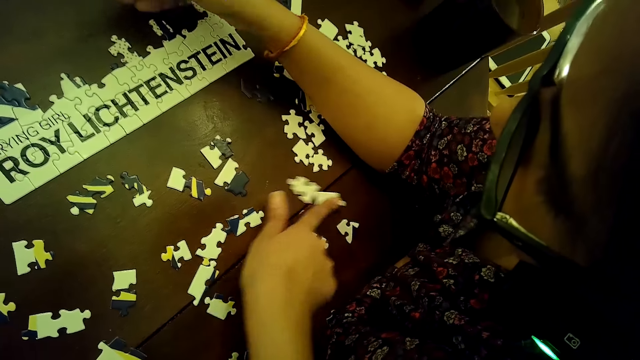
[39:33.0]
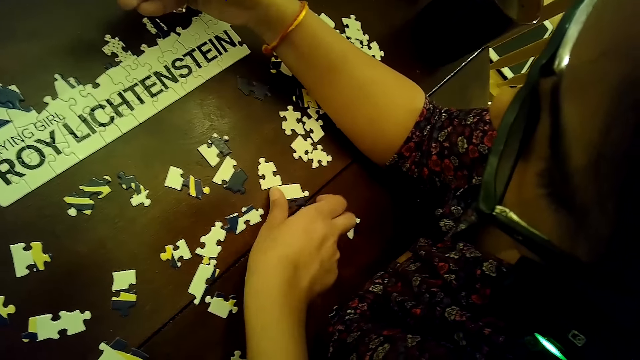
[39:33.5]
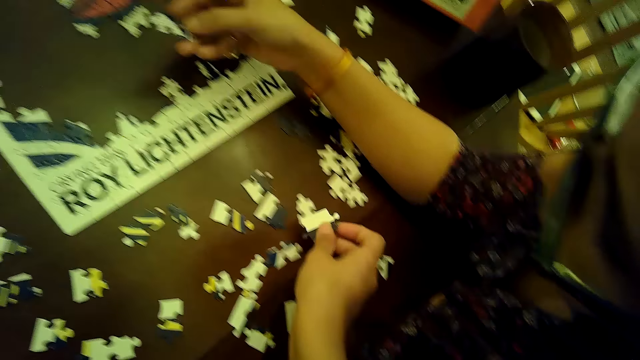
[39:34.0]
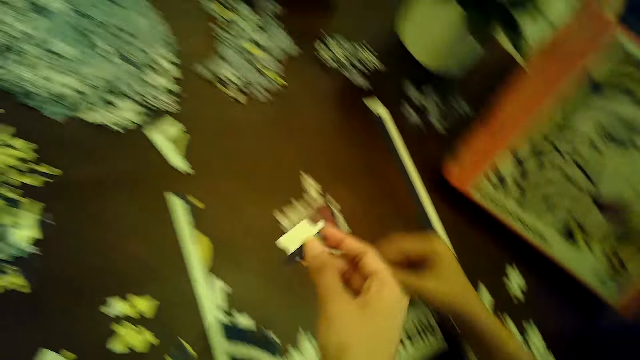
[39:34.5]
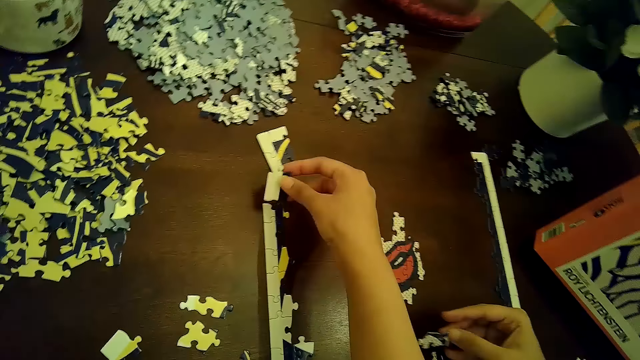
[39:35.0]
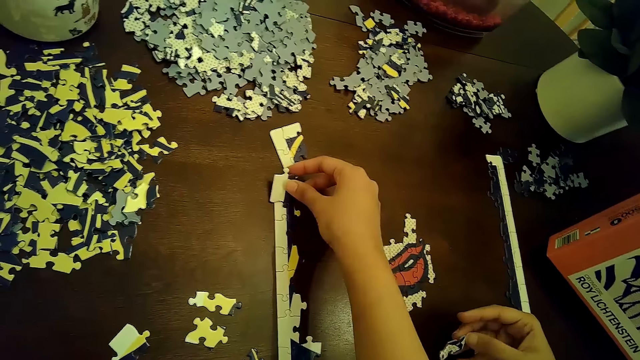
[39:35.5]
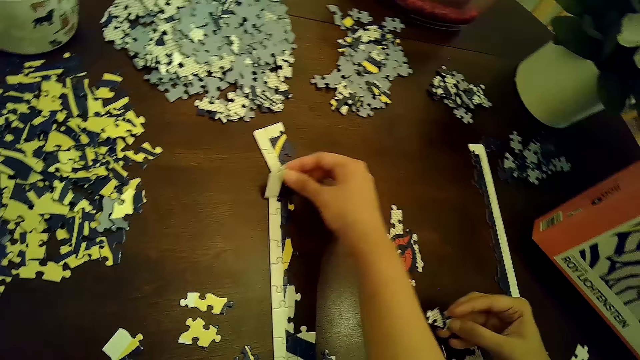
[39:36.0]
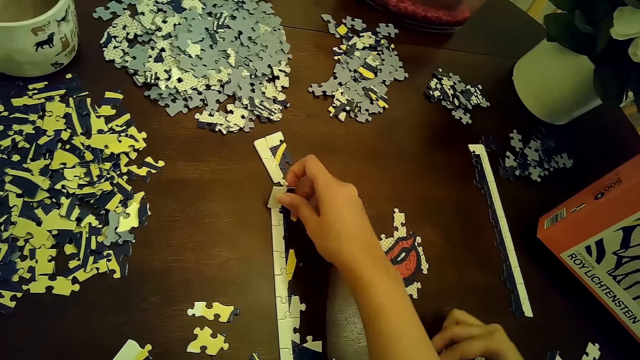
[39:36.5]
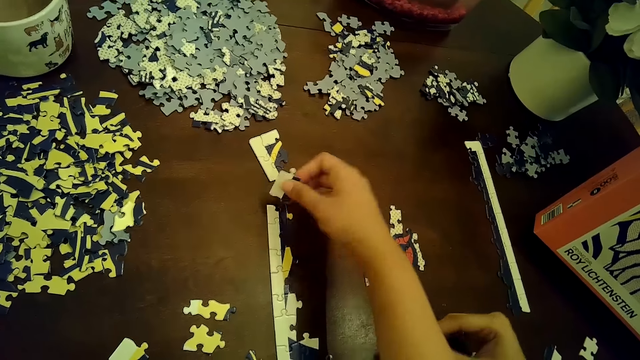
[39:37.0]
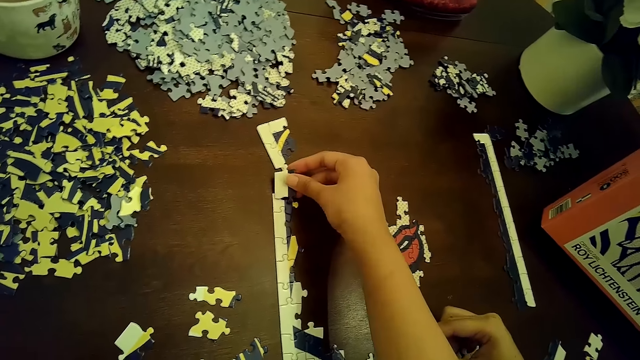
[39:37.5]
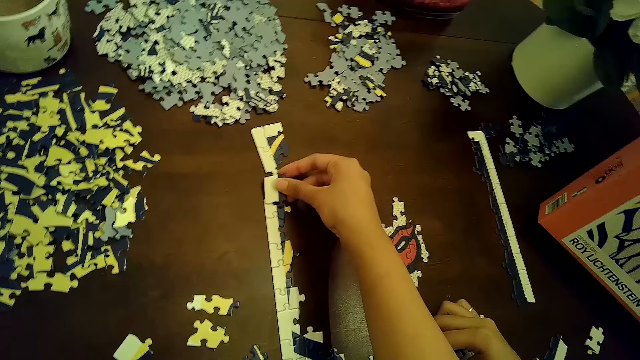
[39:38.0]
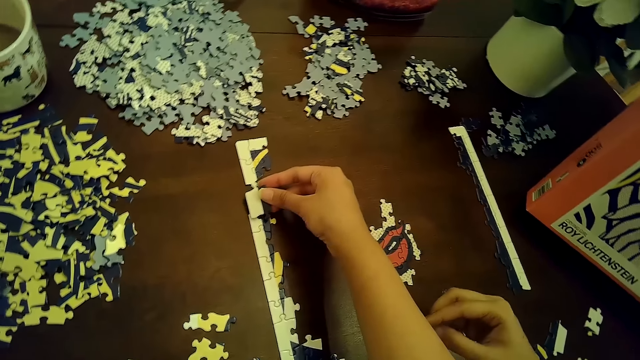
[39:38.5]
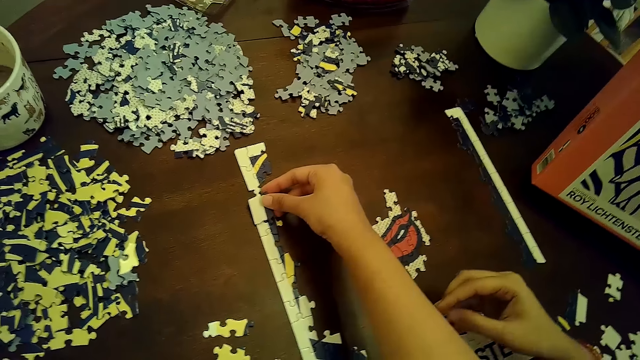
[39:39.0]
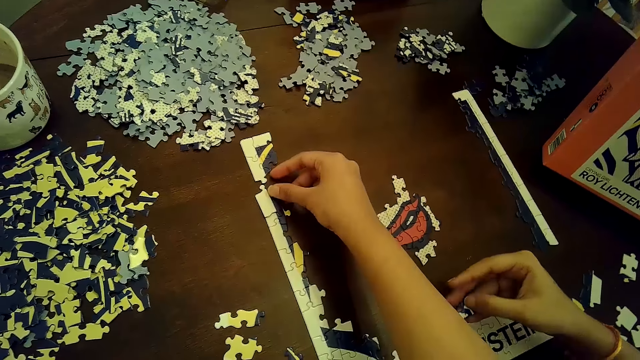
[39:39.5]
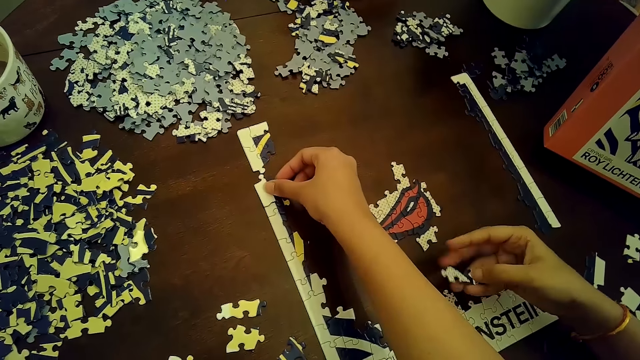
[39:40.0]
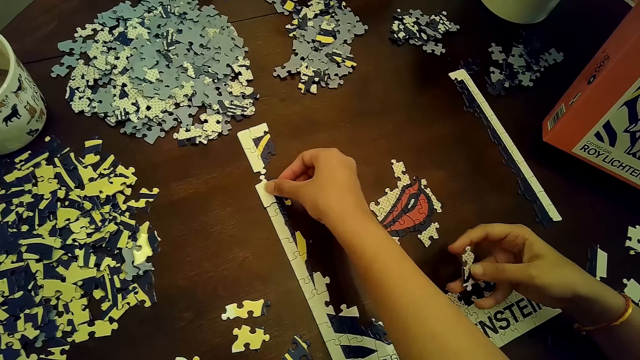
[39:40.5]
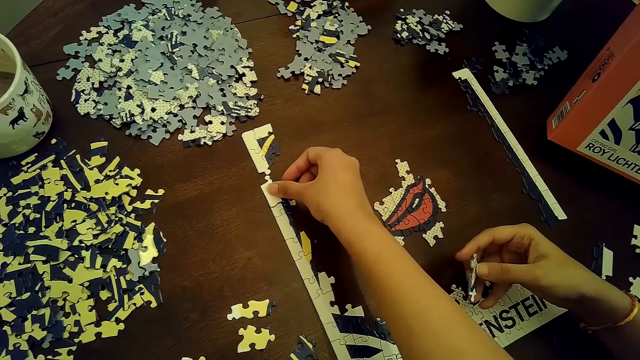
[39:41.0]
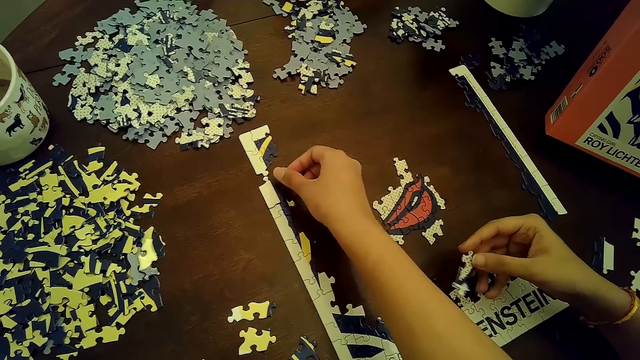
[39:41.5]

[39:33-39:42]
The camera wearer moves puzzle pieces with her right hand. She jolts the puzzle pieces. She picks a puzzle piece from the table with her right hand. She places the puzzle piece on the table with her right hand. She raises a part of the puzzle with her right hand. She removes the puzzle piece from the puzzle with her right hand. She places the puzzle piece on the puzzle with her right hand. She fixes the puzzle pieces.

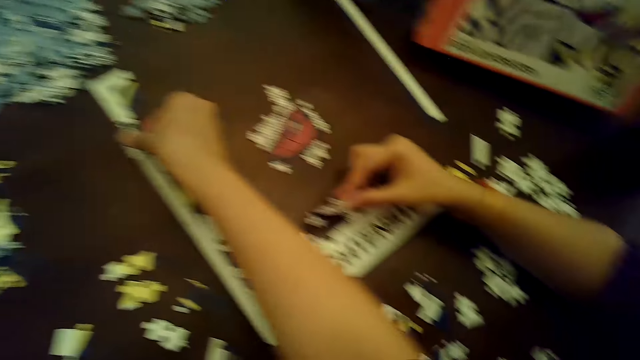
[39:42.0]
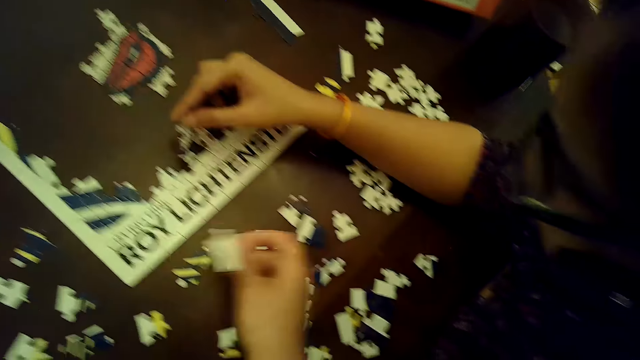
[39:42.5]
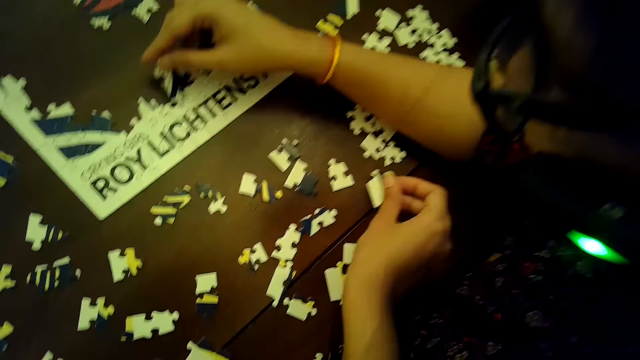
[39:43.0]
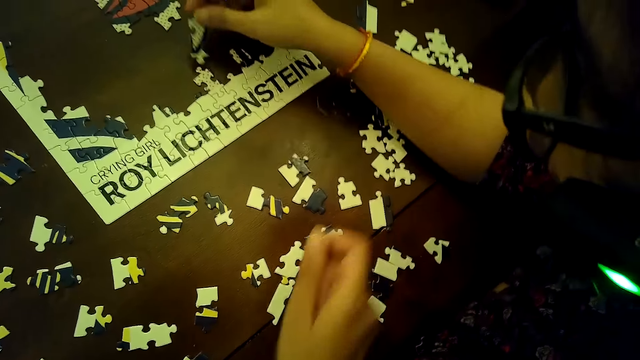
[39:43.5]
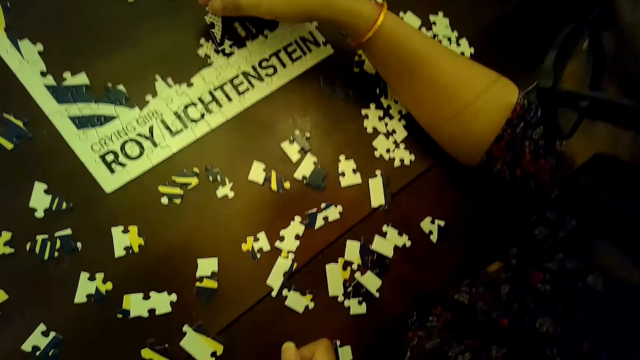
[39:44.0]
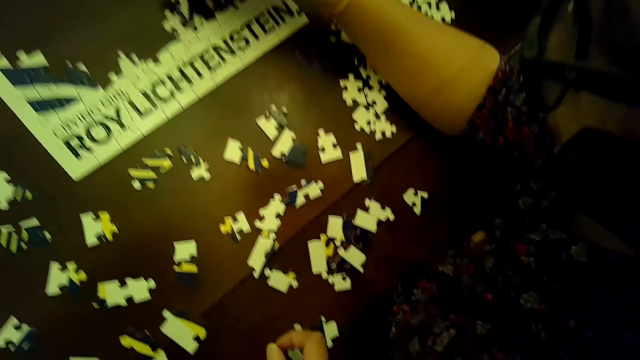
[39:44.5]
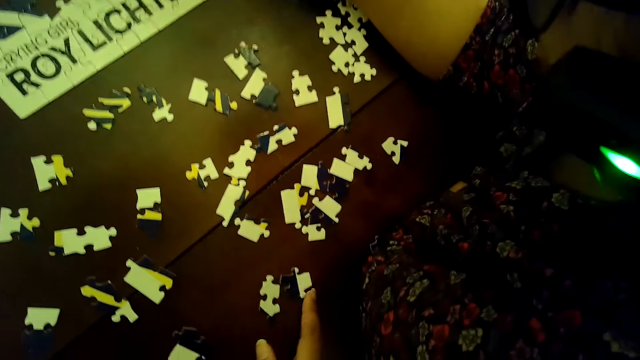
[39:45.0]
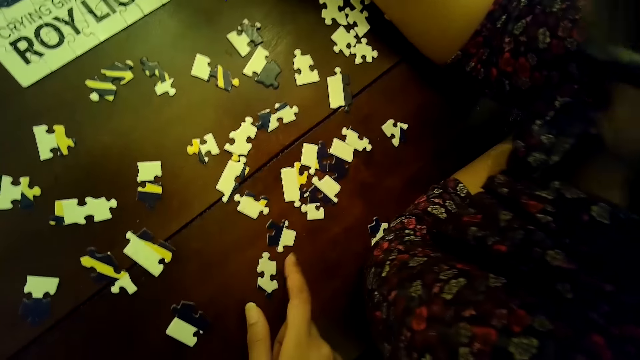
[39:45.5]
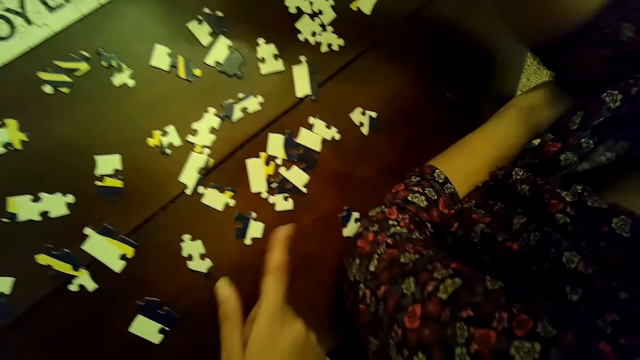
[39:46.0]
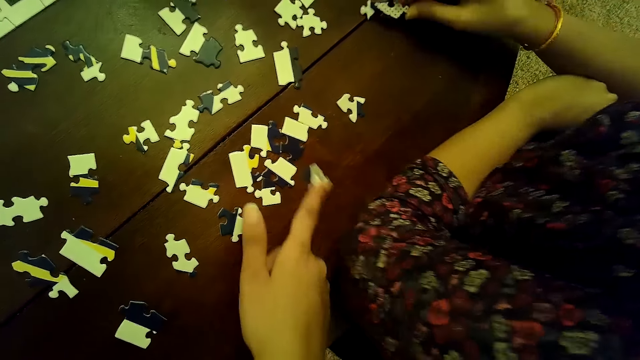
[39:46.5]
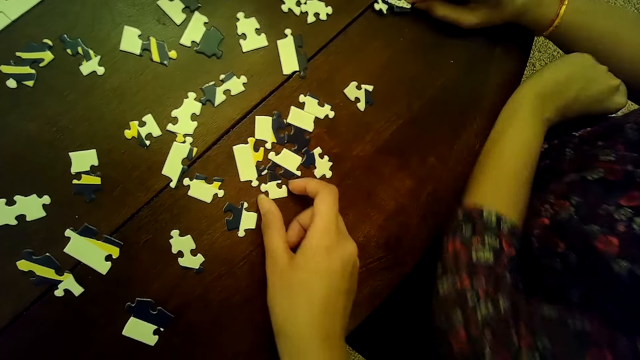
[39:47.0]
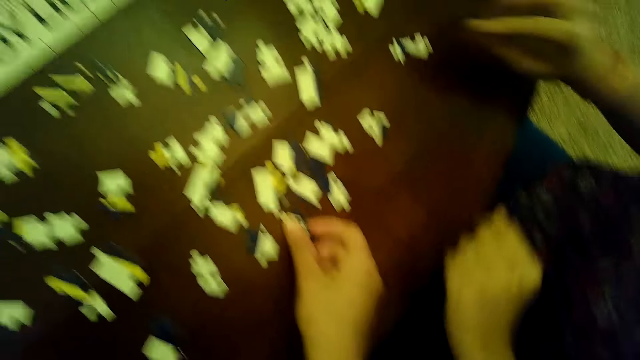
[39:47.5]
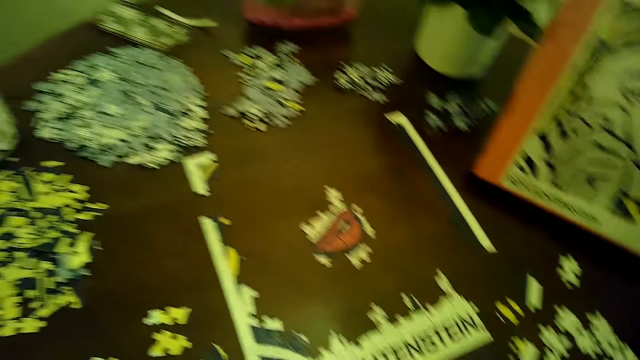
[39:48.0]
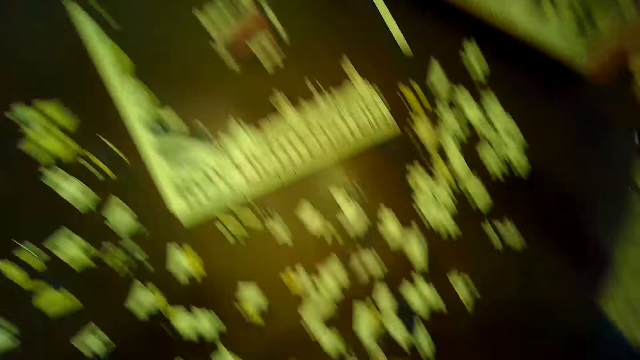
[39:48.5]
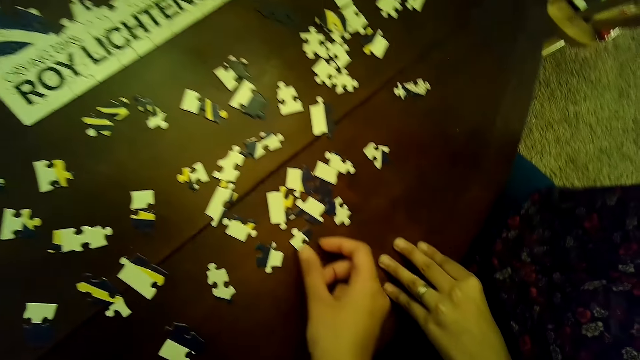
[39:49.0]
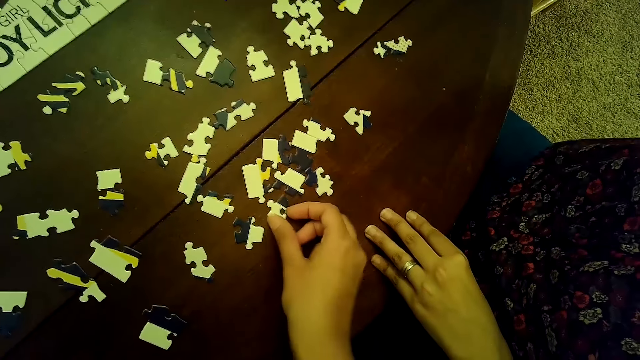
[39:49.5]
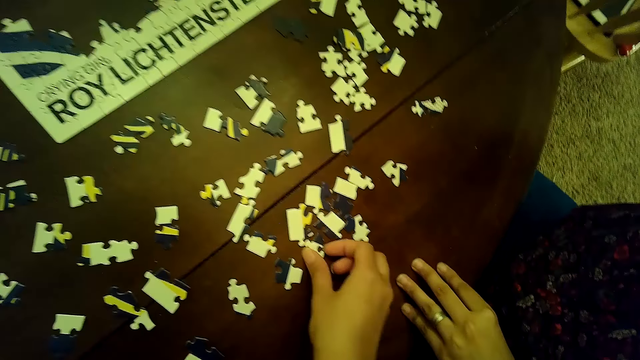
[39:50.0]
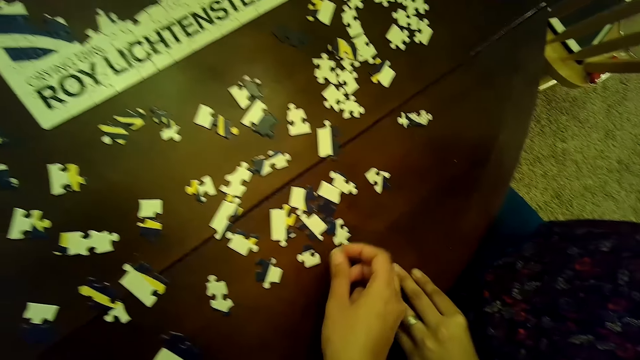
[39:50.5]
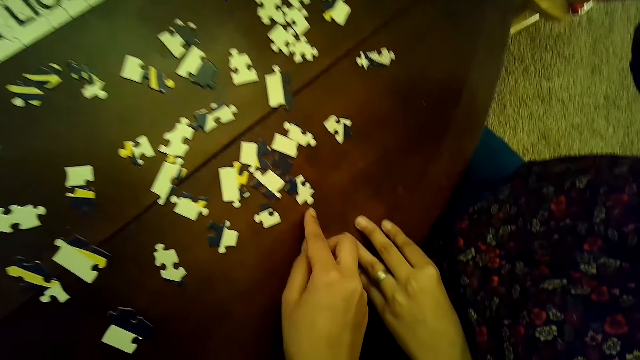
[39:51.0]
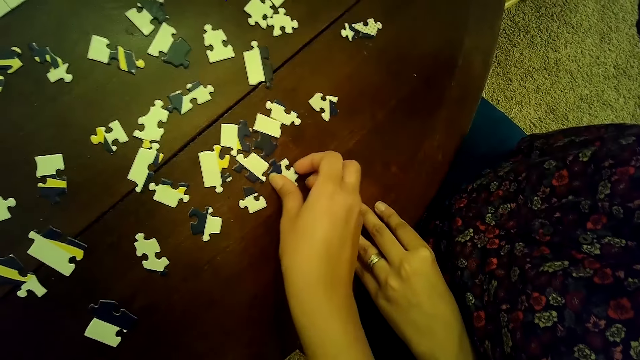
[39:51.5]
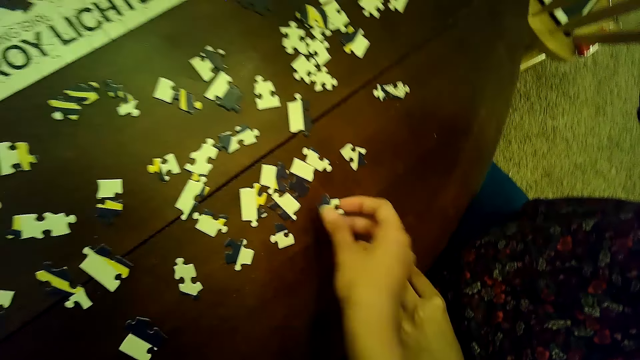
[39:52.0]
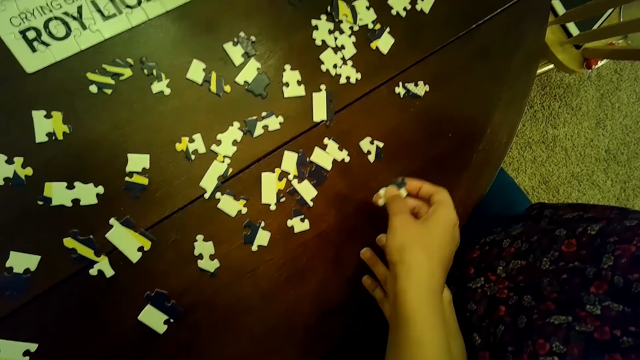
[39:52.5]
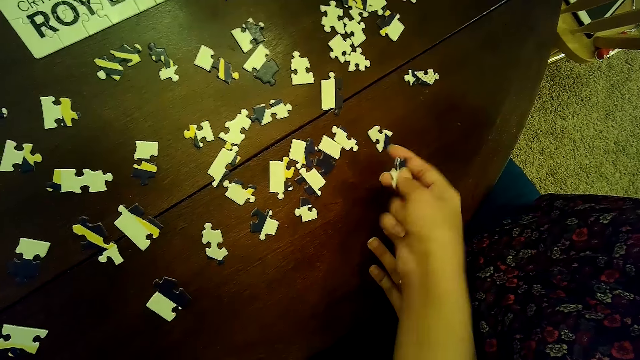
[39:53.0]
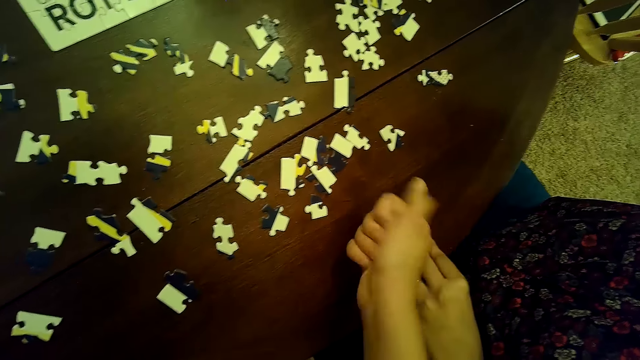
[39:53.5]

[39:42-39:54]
A woman places the puzzle piece on the puzzle with her right hand. The camera wearer places the puzzle piece on the table with her right hand. The woman places the puzzle piece on the puzzle with her right hand. The camera wearer moves a puzzle piece with her right hand. She moves a puzzle piece again. She jolts the puzzle pieces. She touches a puzzle piece with her right hand. The woman places the puzzle piece on the table with her right hand. The camera wearer moves the puzzle piece with her right hand. She moves it again. She touches a puzzle piece with her right hand. The woman picks the puzzle piece from the table with her right hand.
